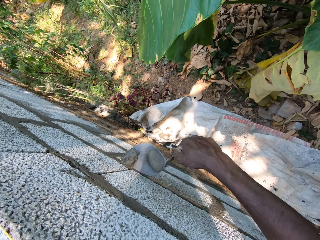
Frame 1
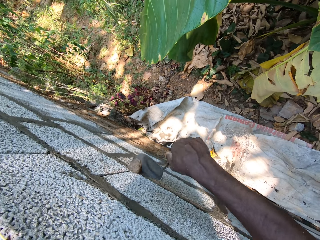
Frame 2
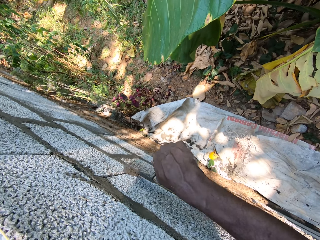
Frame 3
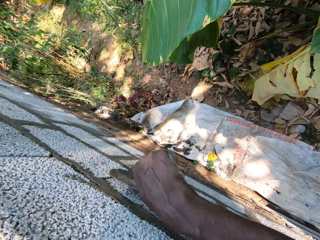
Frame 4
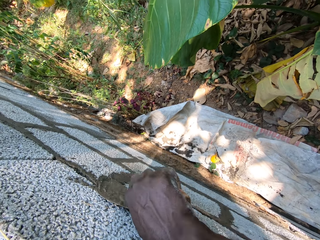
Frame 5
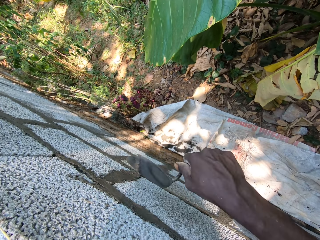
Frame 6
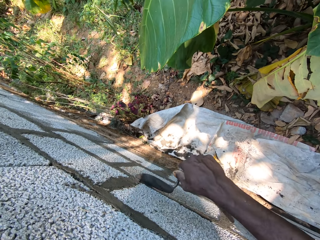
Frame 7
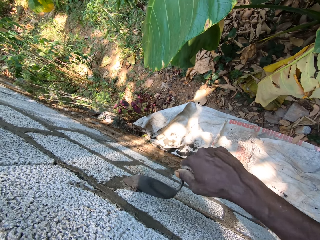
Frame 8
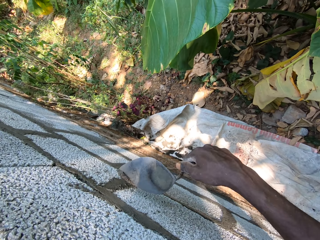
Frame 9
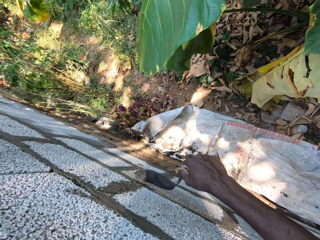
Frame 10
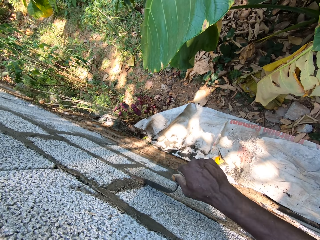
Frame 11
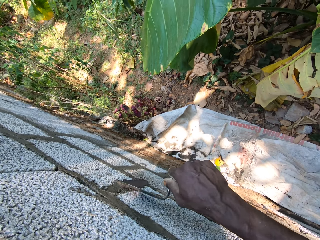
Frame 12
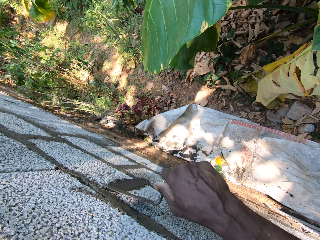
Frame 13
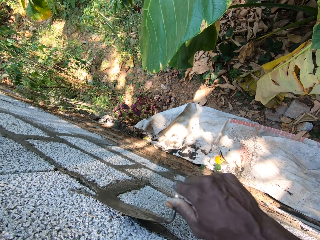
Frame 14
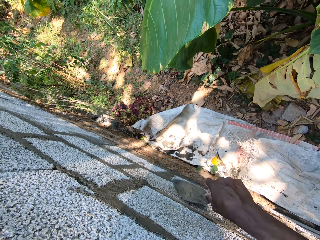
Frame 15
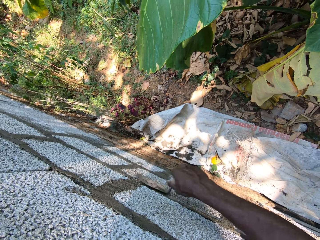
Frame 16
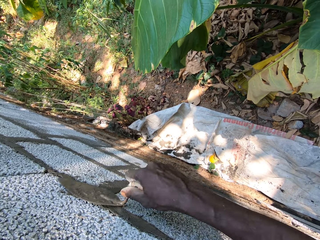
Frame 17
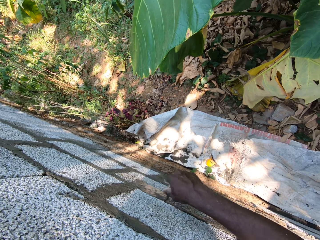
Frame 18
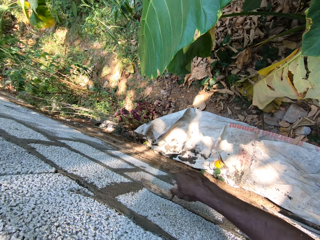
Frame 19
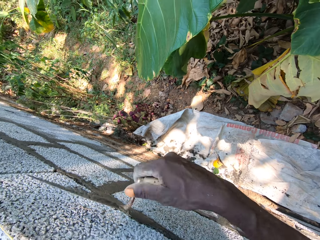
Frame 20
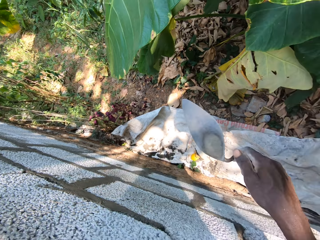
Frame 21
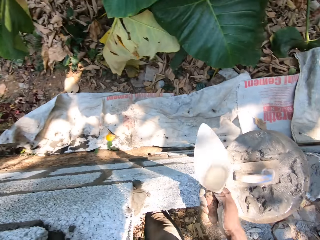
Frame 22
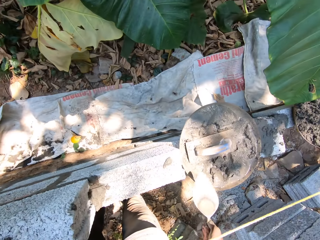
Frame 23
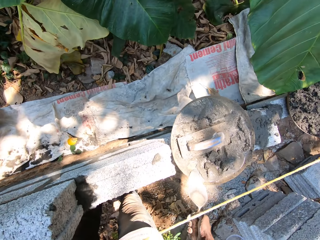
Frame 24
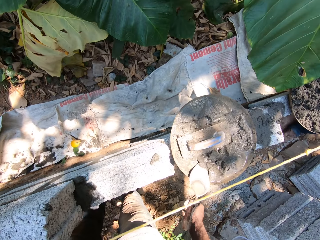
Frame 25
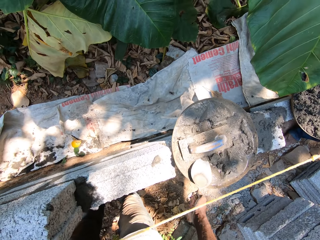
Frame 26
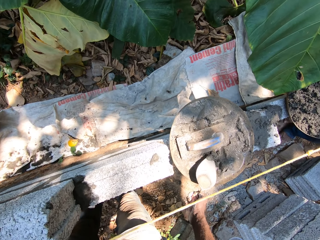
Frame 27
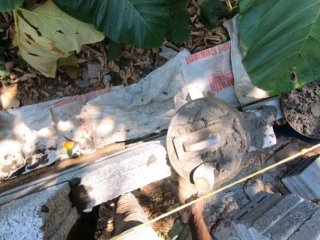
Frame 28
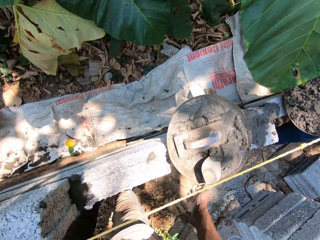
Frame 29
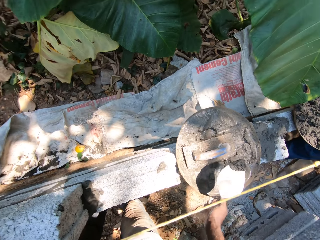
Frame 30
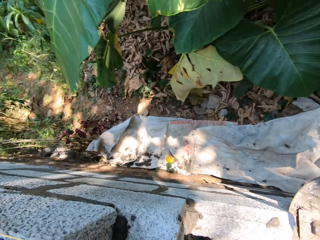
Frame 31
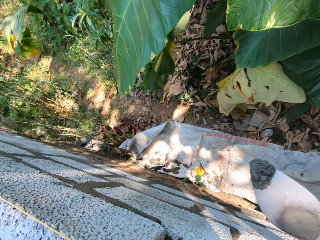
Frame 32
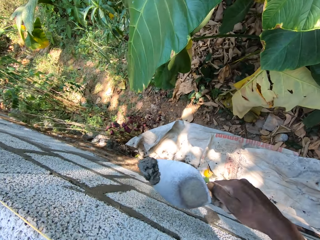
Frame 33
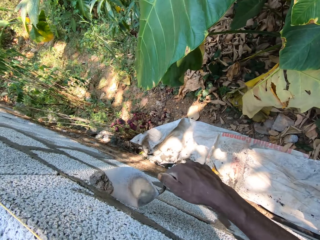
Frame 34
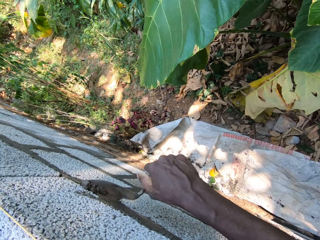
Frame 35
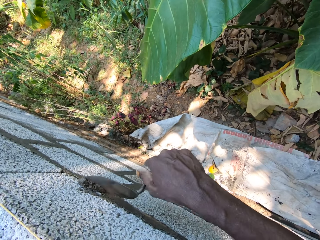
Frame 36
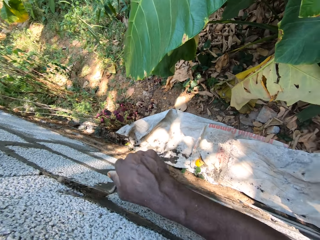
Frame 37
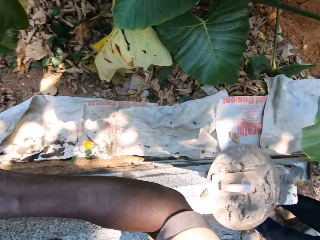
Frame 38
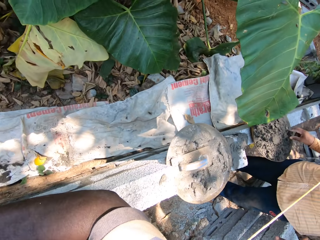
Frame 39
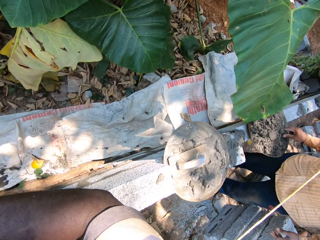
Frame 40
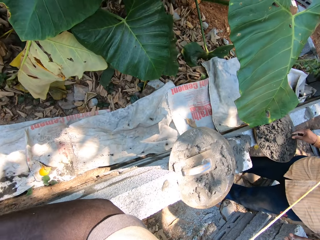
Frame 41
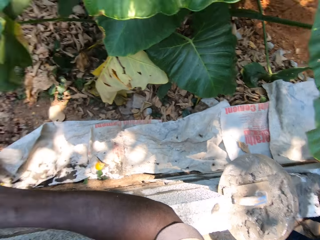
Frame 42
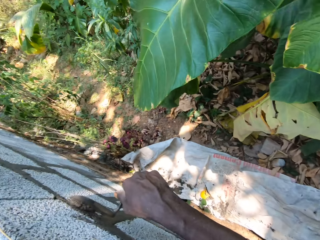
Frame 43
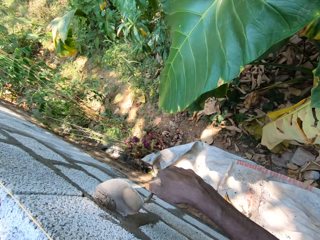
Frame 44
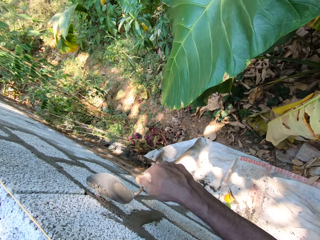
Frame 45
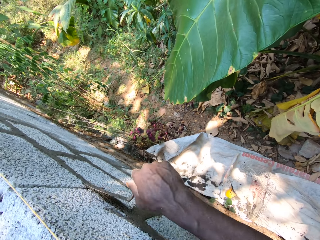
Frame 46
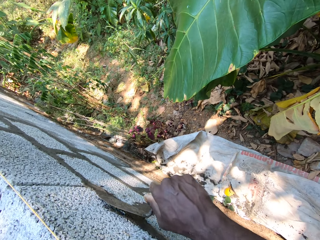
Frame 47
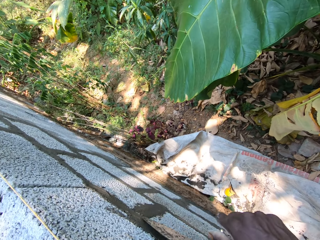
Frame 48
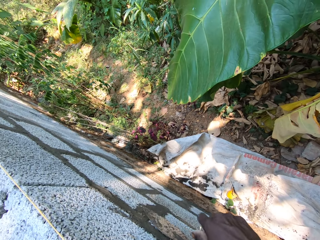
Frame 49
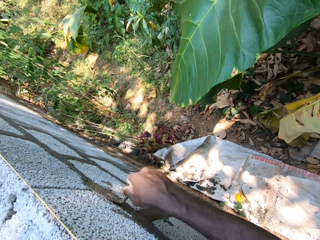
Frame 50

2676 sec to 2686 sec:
The camera wearer scoops cement mortar with the trowel in his right hand. He plasters the wall with the trowel in his right hand.

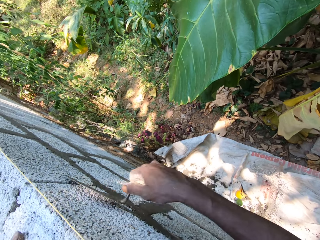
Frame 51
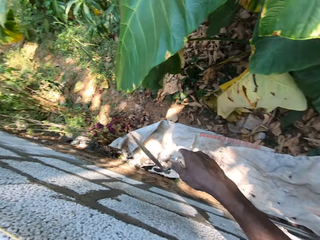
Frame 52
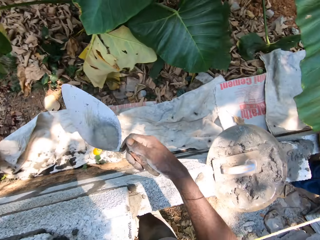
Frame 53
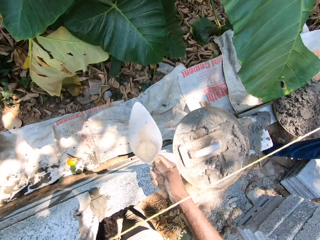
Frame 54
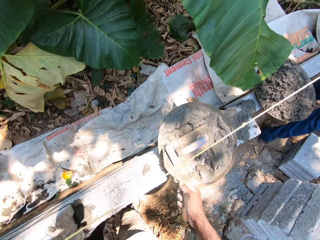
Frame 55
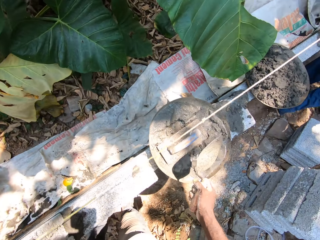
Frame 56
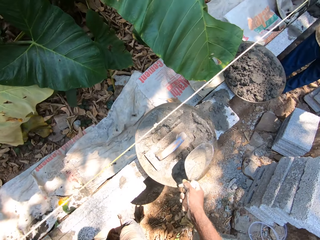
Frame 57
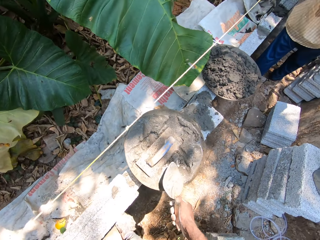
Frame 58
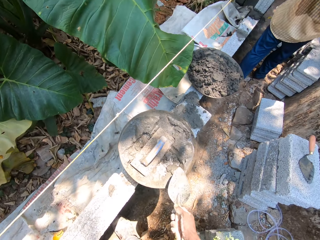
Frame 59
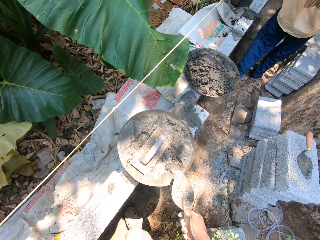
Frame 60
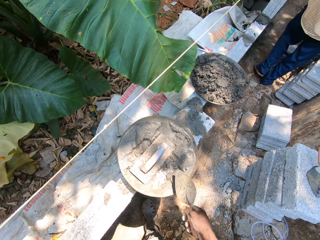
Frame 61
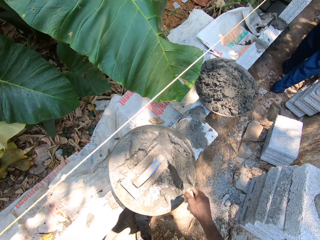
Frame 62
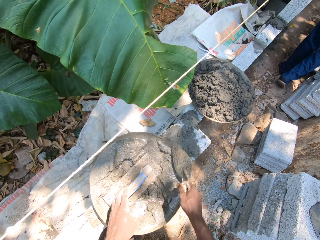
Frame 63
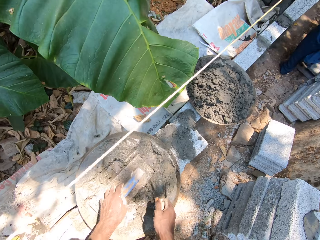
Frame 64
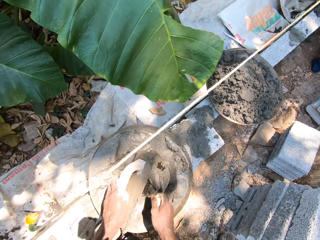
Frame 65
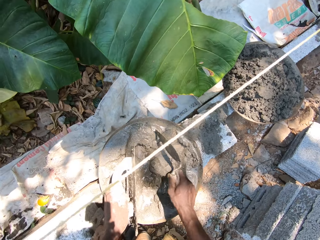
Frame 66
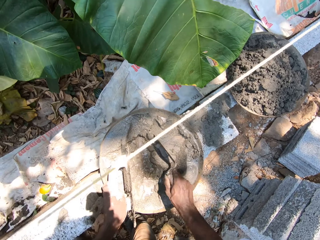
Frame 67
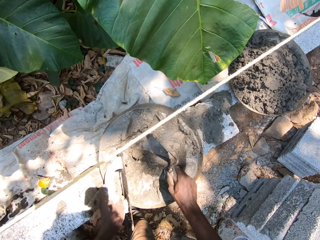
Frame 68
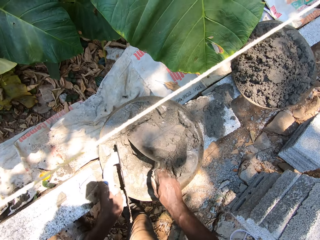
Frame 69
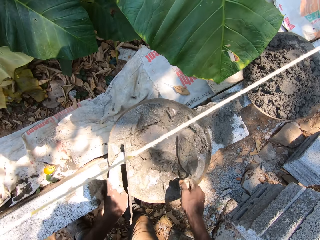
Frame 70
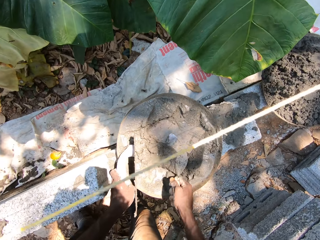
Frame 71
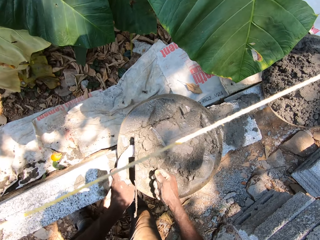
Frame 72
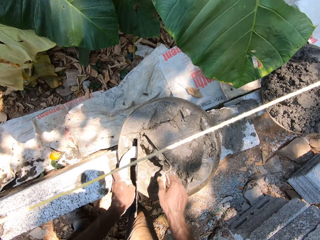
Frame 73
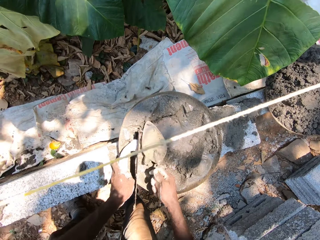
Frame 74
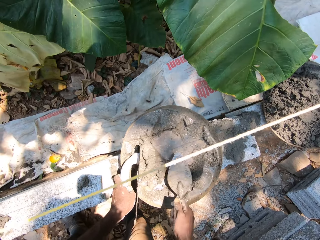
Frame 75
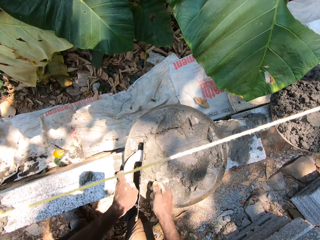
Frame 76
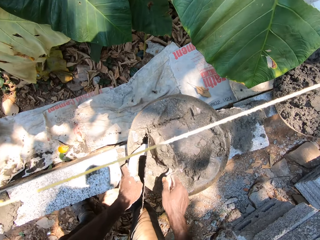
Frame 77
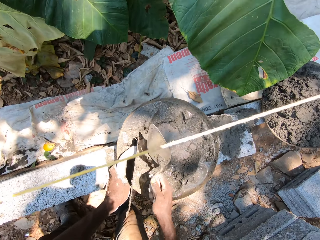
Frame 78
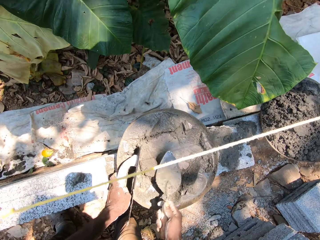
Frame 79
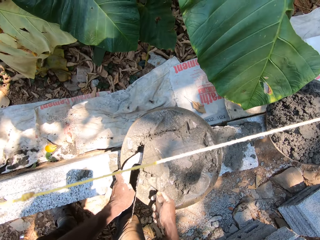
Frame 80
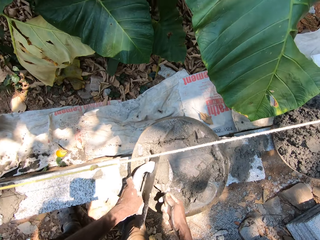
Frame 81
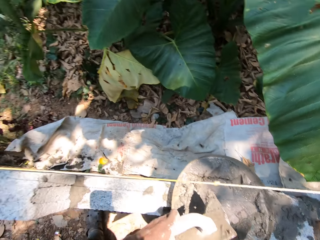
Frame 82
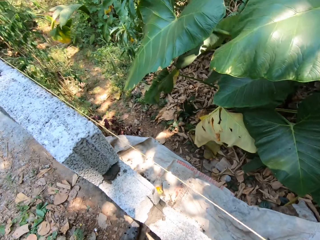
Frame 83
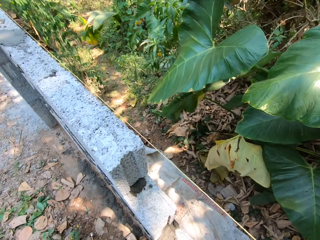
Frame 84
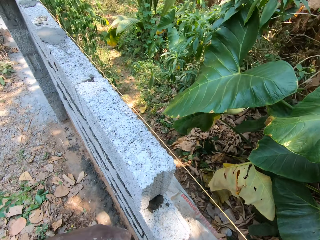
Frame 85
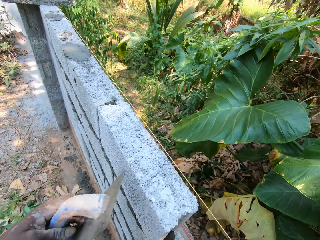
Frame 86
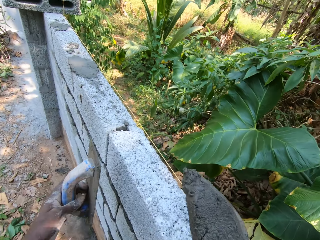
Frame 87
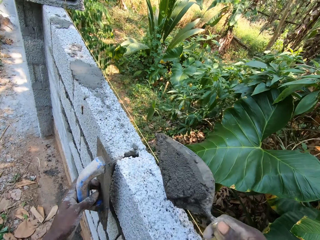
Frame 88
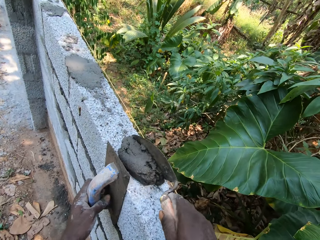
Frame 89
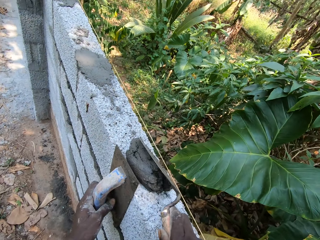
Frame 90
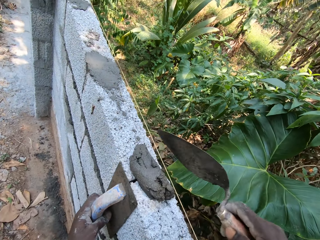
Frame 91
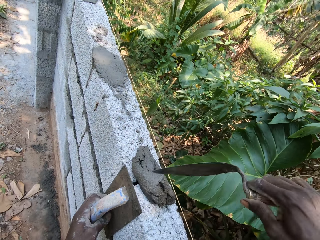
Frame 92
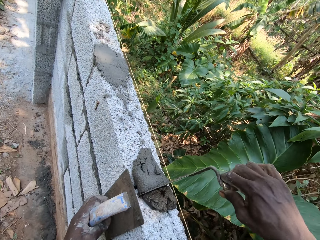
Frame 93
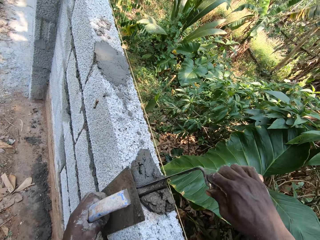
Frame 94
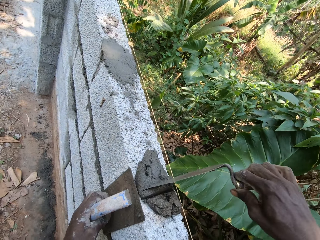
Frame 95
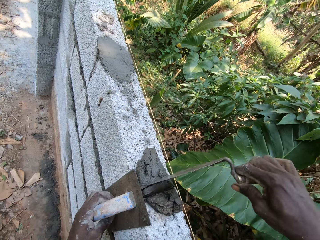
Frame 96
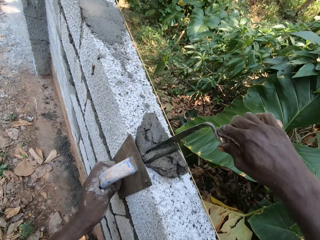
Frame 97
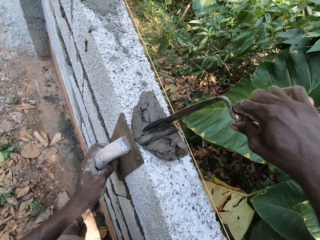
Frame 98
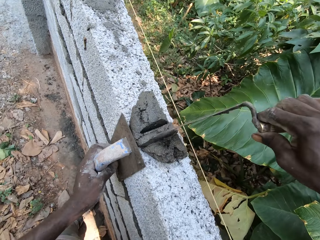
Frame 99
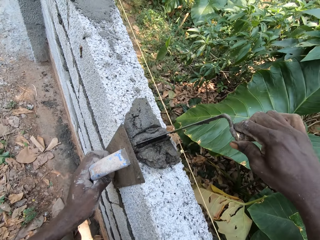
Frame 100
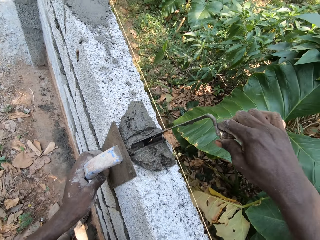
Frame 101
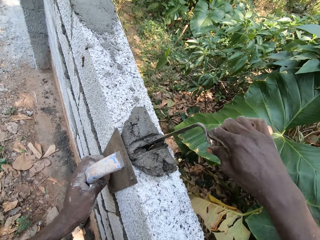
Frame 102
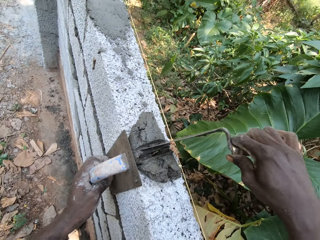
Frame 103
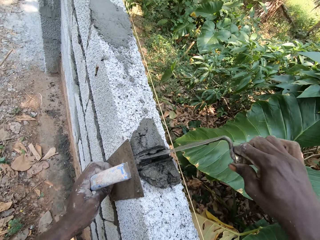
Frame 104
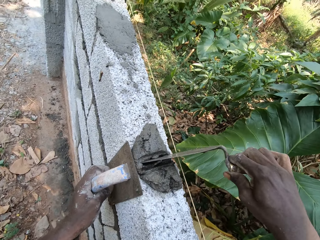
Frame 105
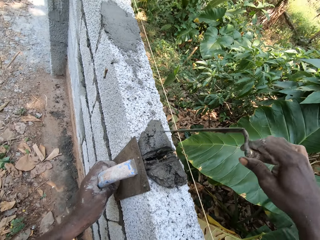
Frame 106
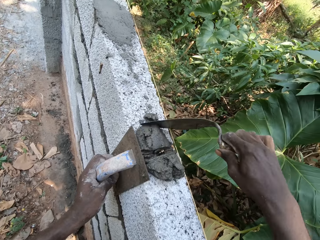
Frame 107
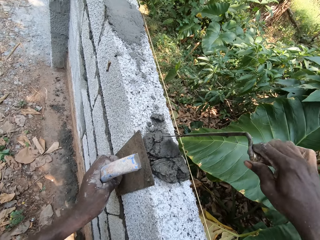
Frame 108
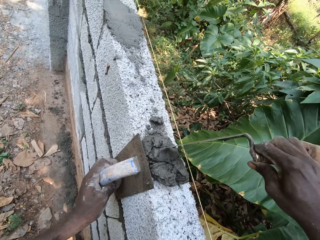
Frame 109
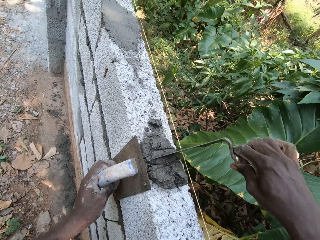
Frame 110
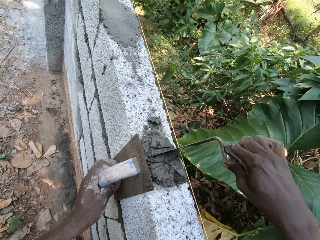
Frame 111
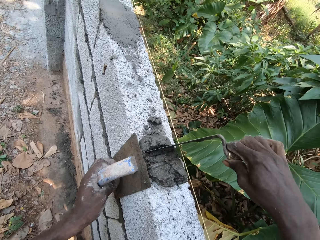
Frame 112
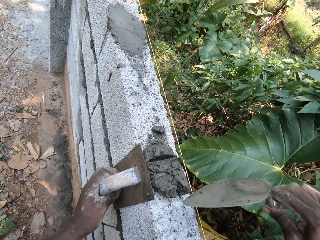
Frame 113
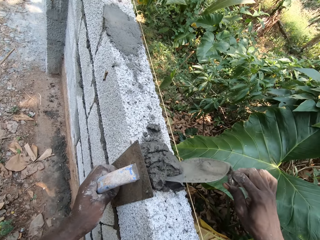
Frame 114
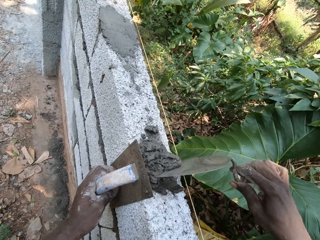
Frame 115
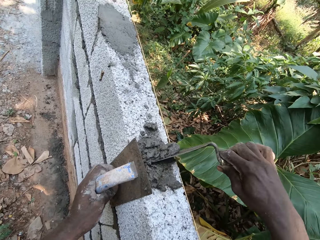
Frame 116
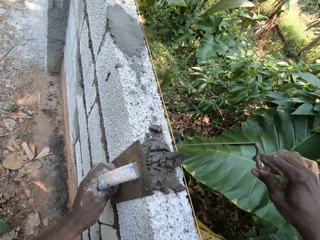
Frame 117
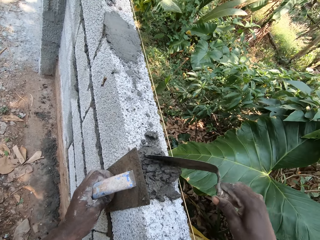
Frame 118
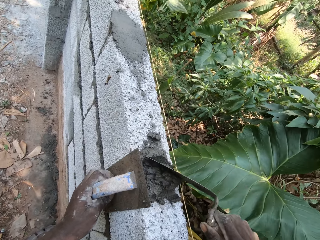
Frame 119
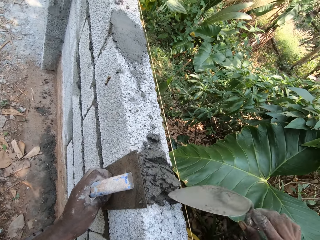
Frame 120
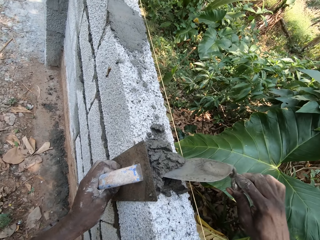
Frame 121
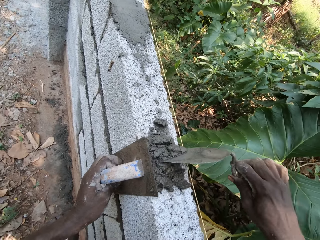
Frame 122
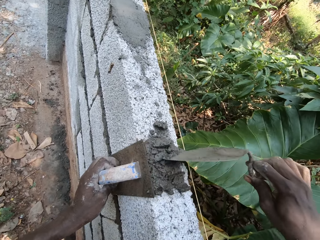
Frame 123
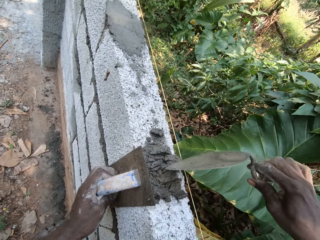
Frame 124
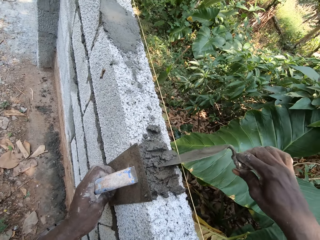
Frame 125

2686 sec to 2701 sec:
The camera wearer fetches cement again. He mixes the cement mortar with the trowel in his right hand. He picks up the midget trowel with his left hand. He scoops cement mortar with the trowel and midget trowel in his hands. He leans the midget trowel in his left hand against the brick wall. He pours cement mortar on the brick wall from the trowel in his right hand. He smears the cement in the building stone. He pushes cement mortar into a crevice in the brick wall with the trowel in his right hand.
